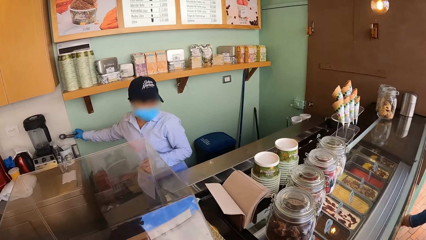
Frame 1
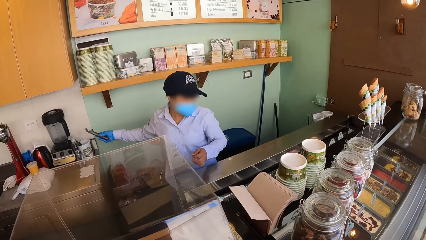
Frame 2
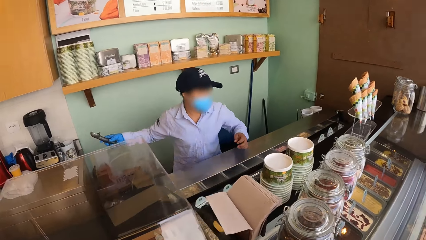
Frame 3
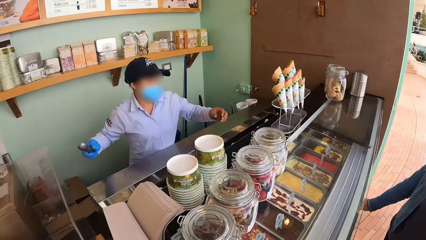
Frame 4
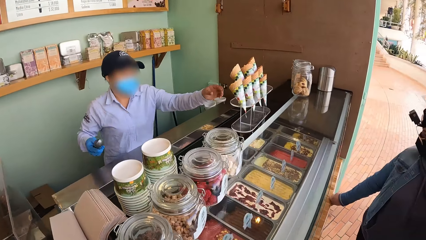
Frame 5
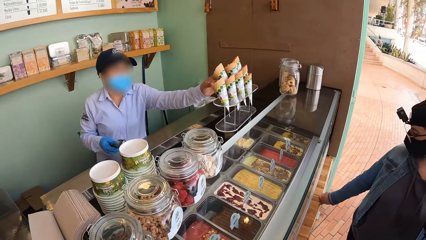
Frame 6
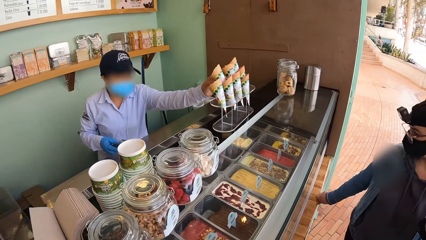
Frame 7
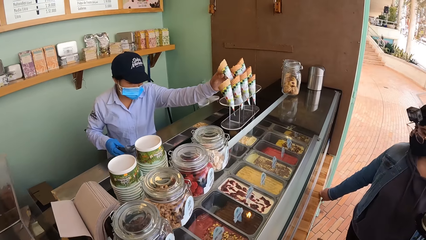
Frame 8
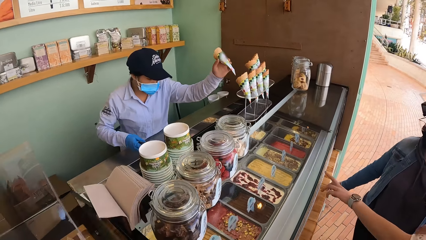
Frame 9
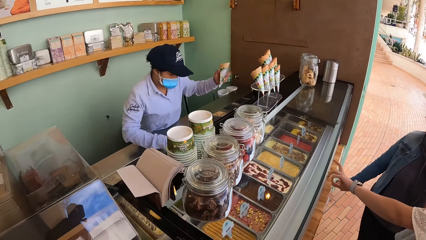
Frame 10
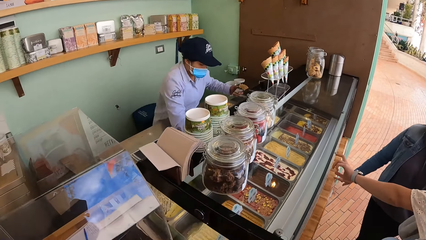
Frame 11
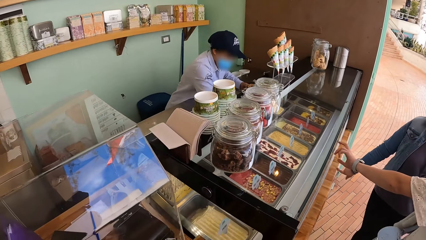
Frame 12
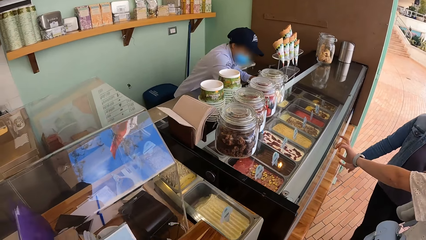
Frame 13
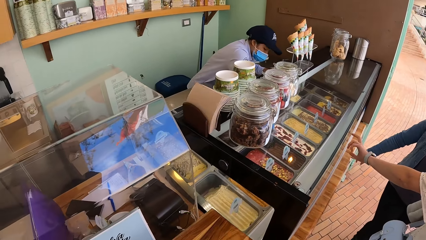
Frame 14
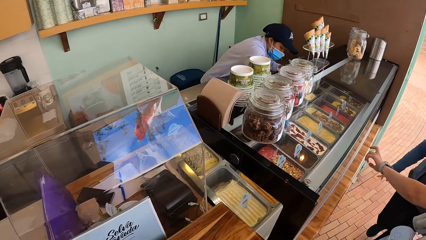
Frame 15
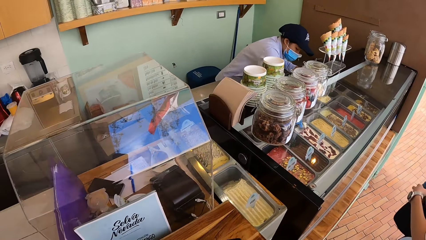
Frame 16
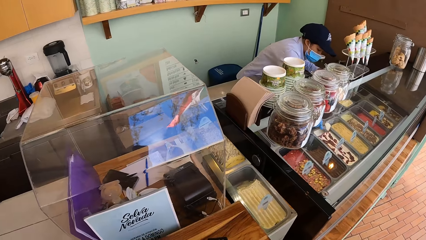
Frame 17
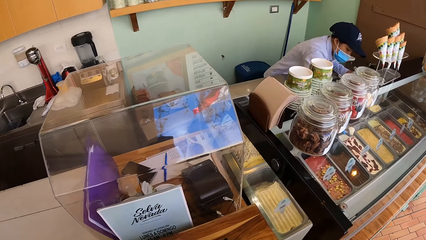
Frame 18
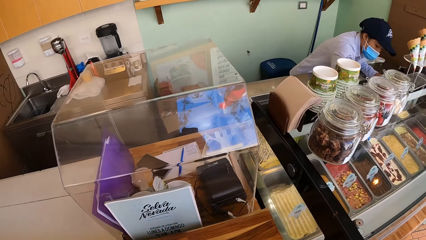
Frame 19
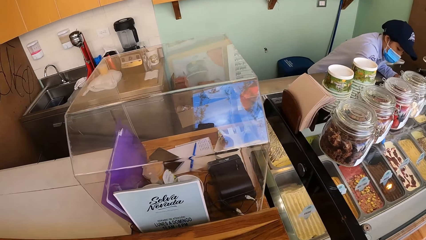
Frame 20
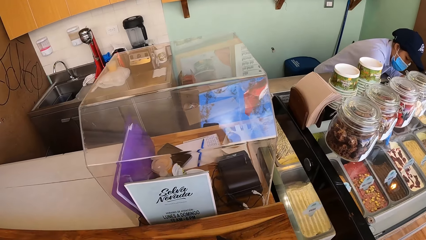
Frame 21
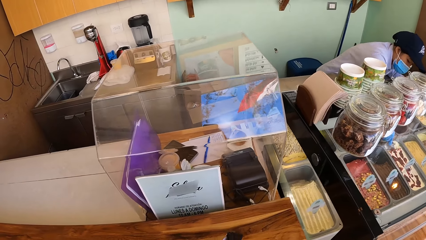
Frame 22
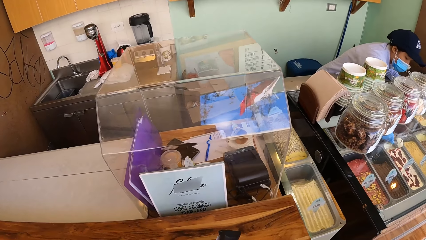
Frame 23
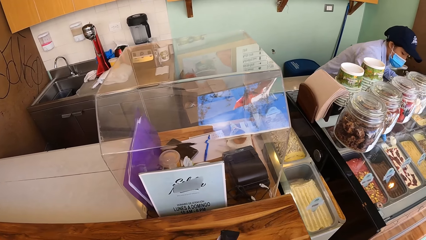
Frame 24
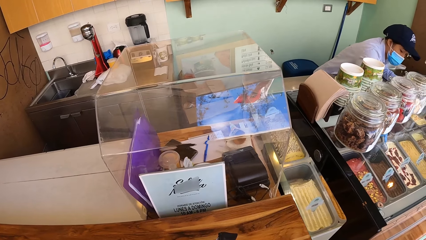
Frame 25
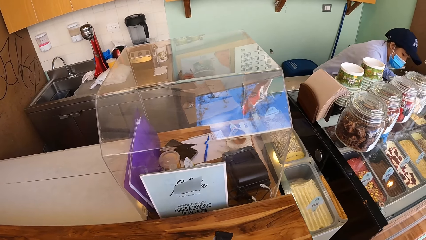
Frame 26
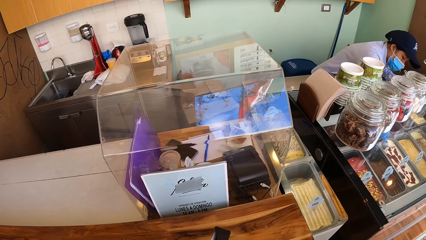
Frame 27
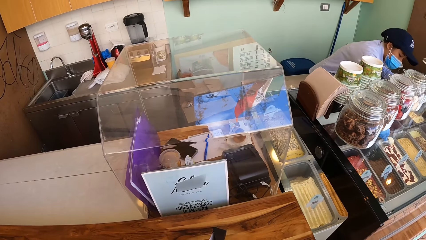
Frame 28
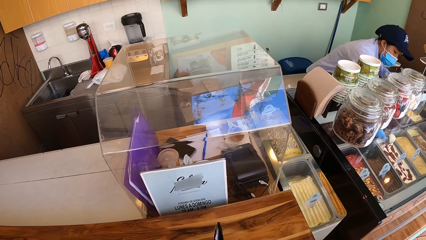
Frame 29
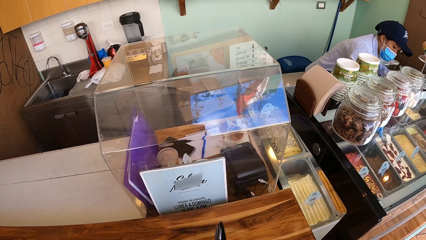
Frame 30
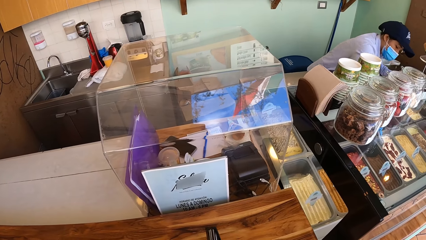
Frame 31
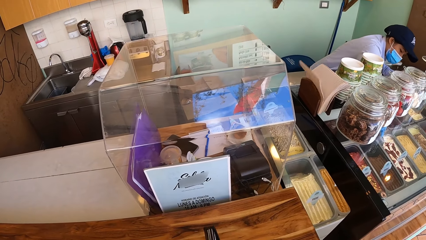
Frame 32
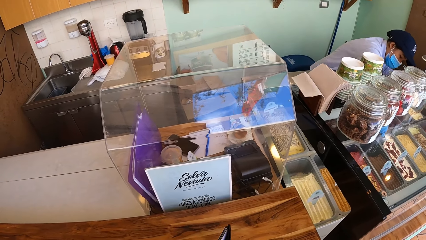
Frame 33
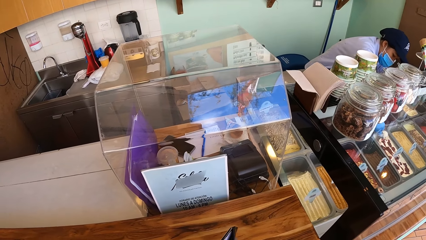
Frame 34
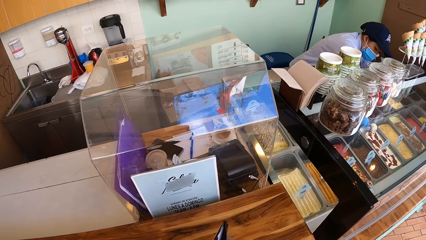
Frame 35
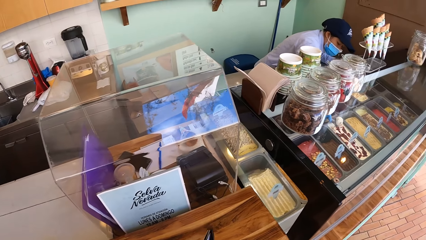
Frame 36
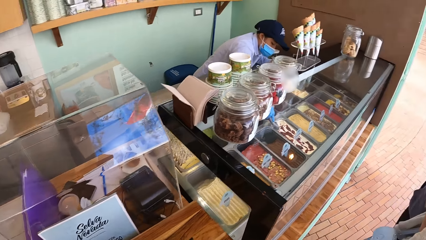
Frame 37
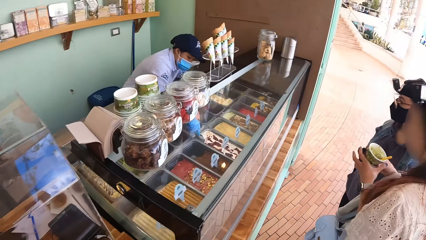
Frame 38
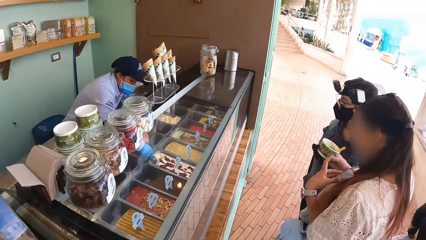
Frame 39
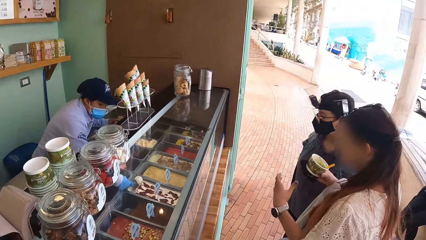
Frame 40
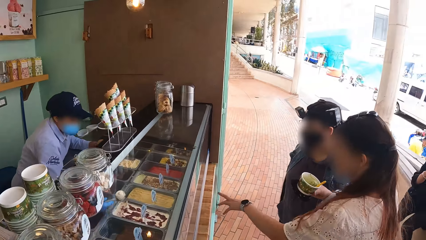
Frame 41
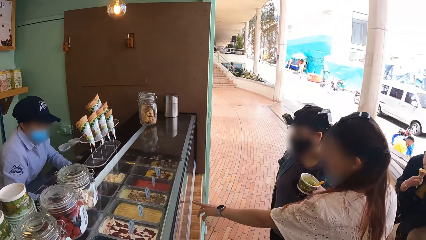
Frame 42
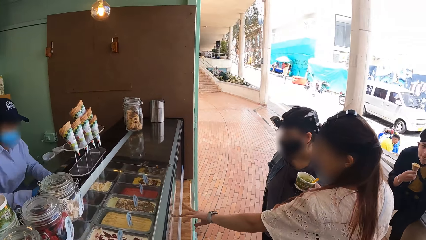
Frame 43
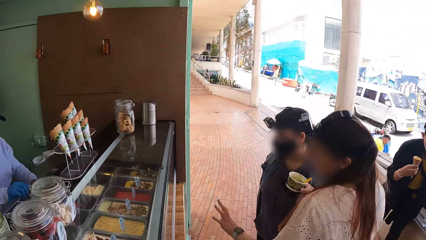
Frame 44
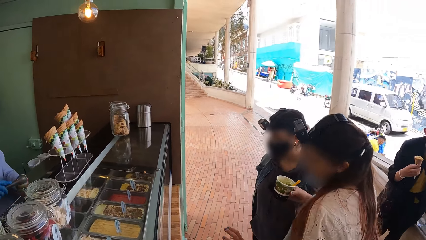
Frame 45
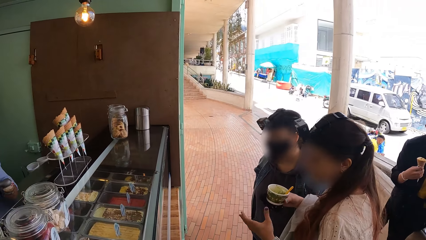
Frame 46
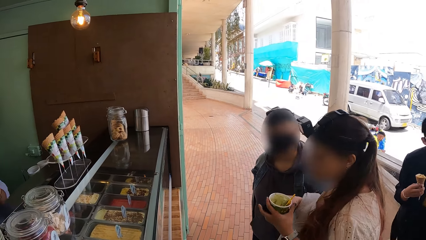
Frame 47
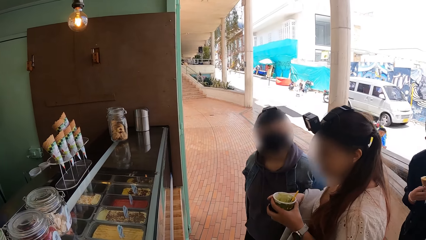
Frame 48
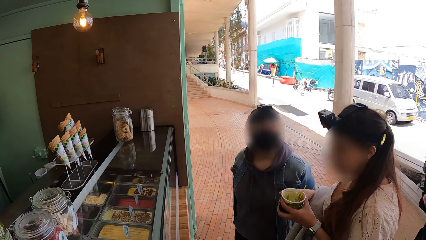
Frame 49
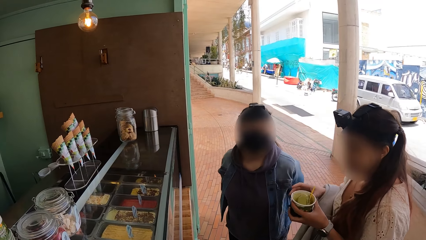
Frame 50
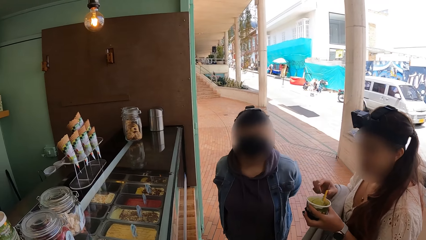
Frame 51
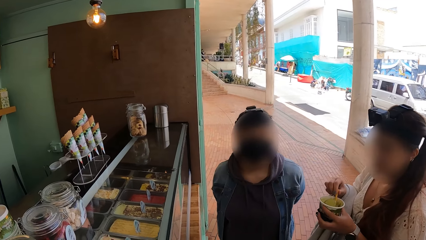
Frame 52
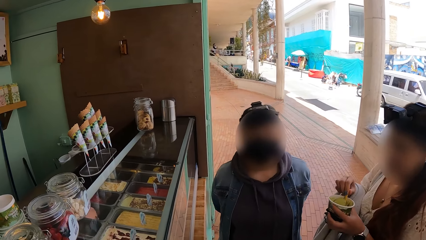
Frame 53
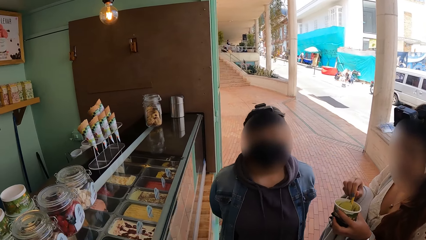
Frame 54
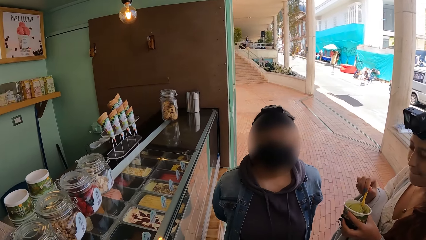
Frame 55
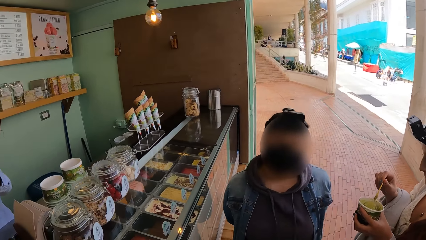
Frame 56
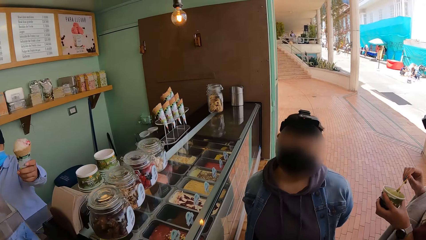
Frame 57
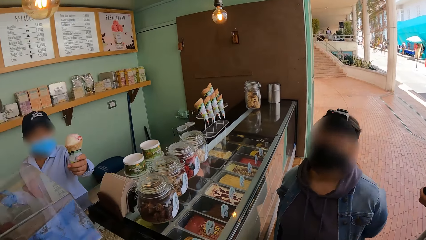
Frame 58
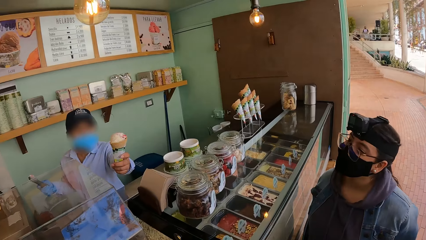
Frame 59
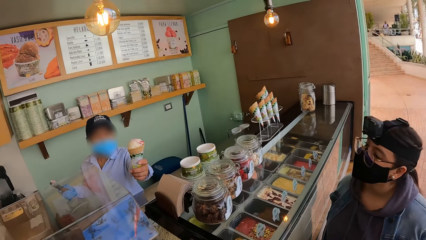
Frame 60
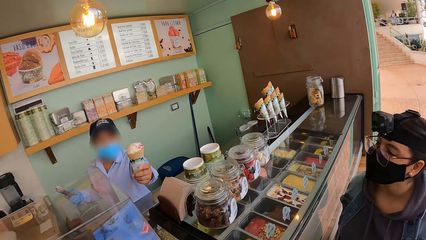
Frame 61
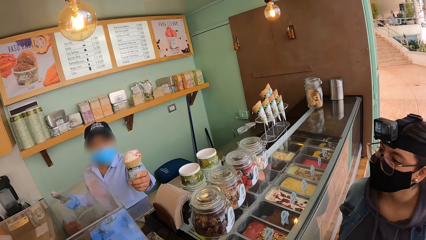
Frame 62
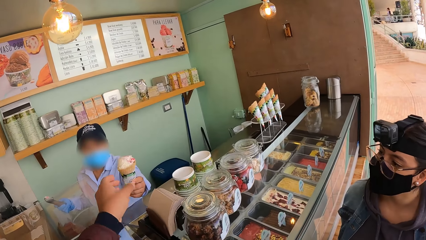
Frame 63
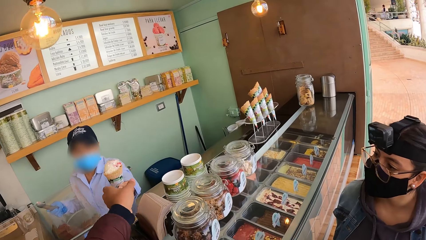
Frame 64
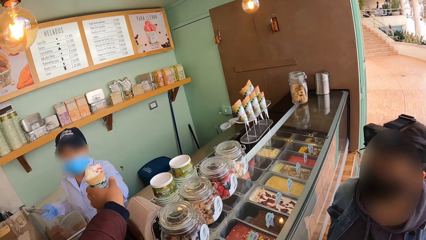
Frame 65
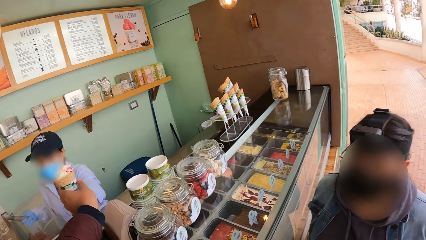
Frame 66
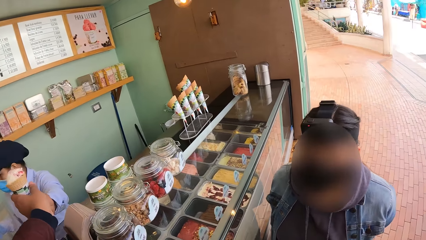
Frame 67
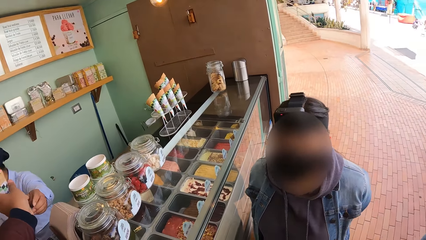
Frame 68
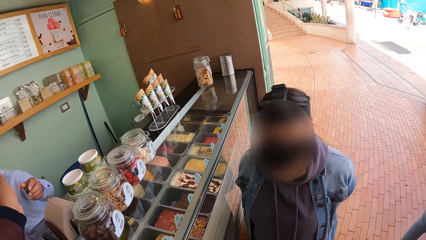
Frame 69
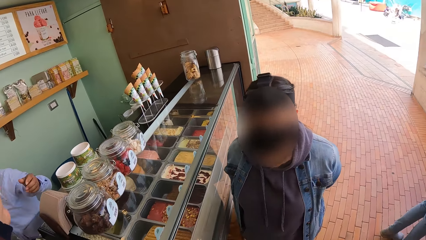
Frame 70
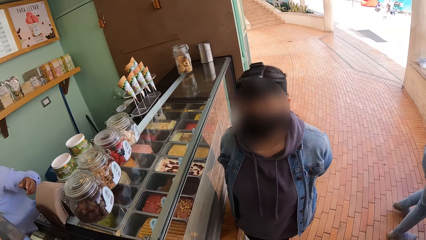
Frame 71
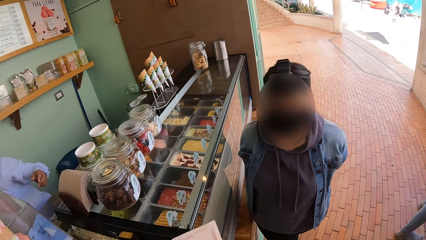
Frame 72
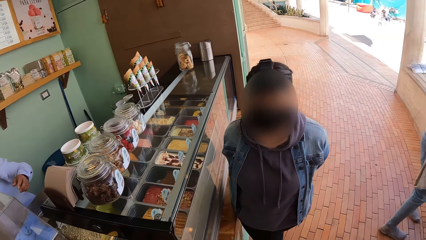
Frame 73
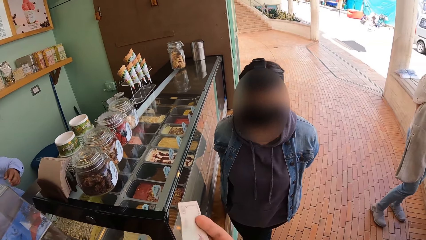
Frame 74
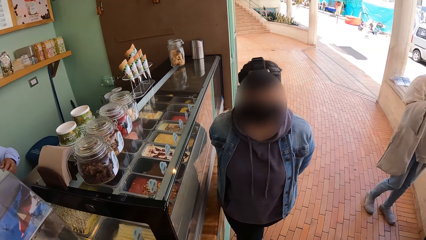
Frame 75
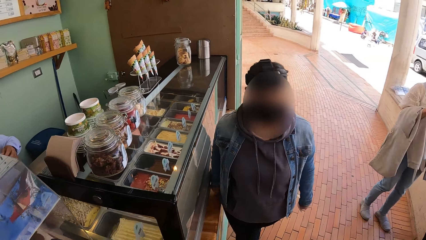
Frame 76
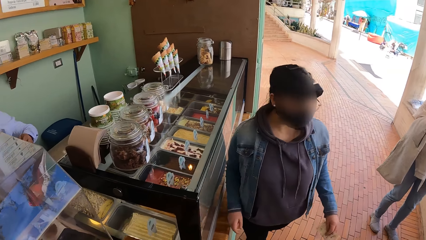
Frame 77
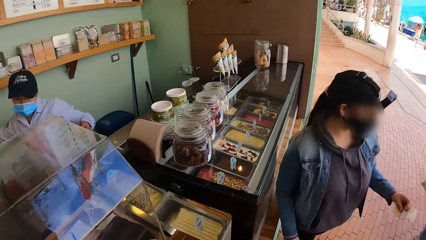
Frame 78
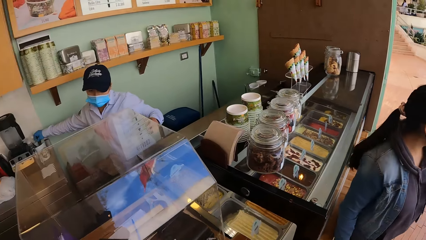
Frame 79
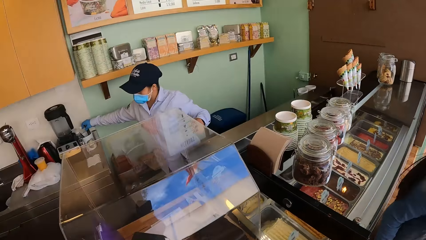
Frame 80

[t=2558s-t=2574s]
The camera wearer looks at her right hand side. A person hands ice cream to the camera wearer. The camera wearer looks around.
